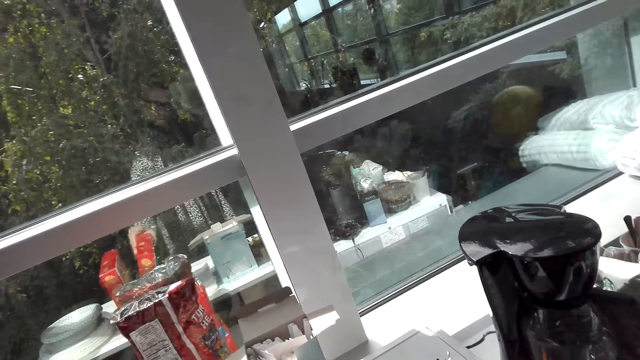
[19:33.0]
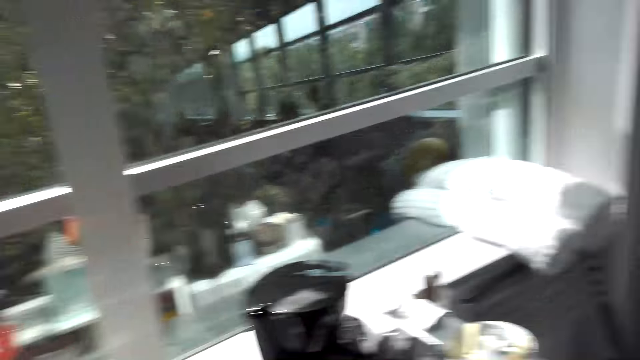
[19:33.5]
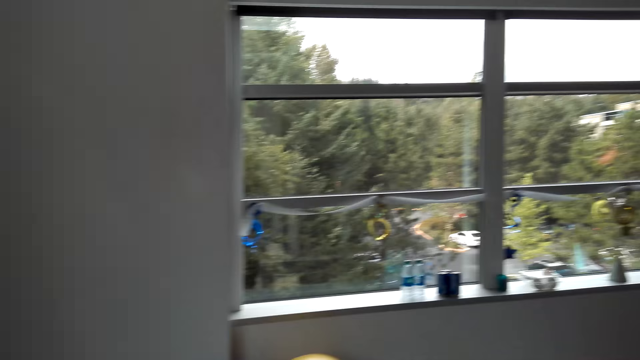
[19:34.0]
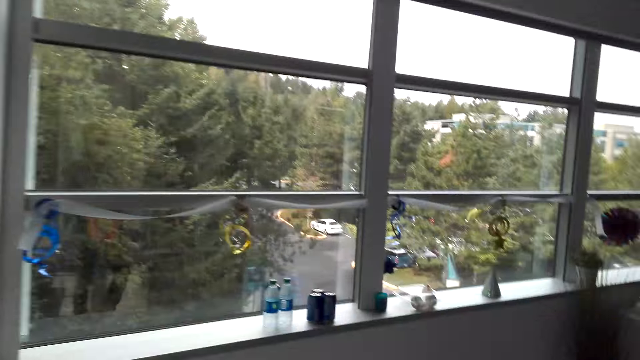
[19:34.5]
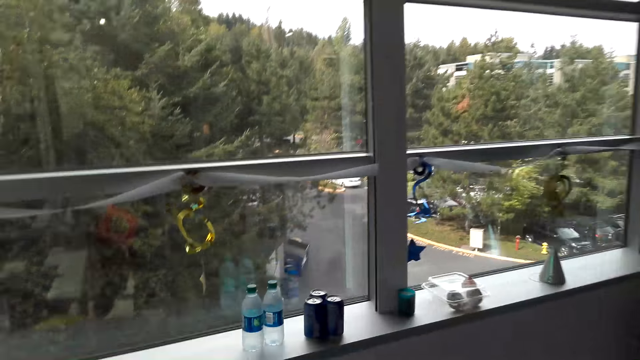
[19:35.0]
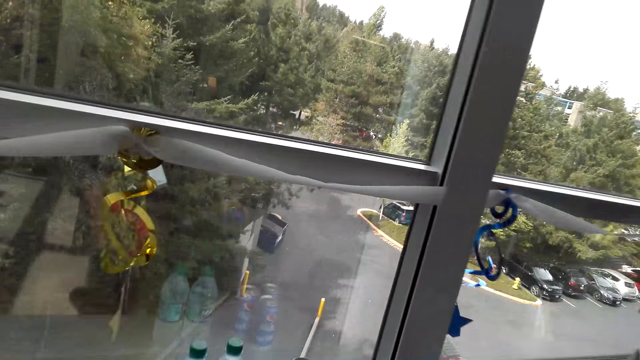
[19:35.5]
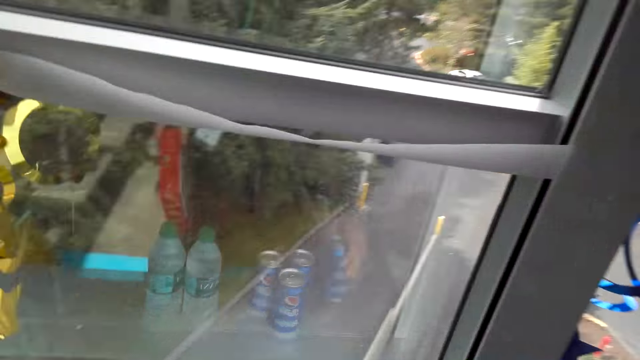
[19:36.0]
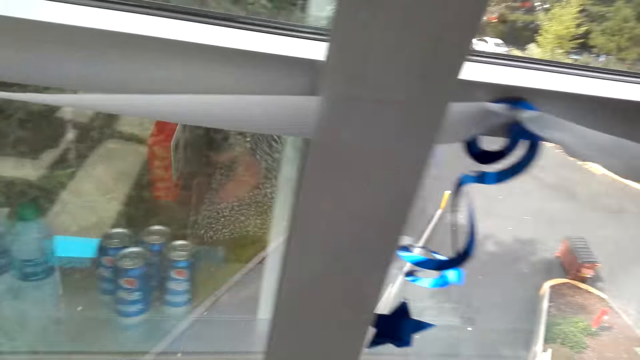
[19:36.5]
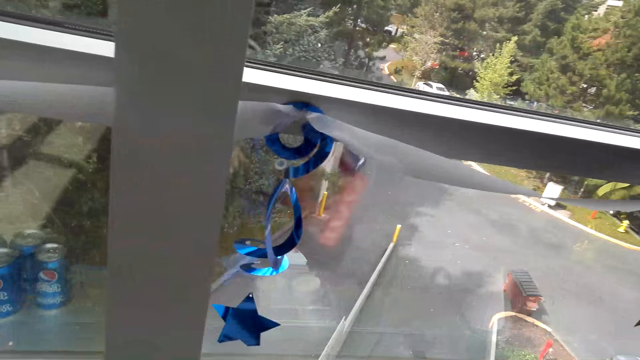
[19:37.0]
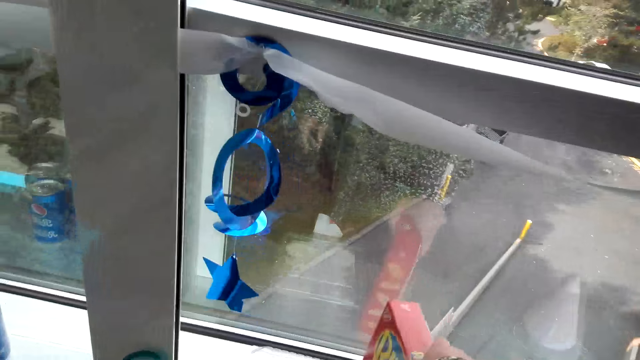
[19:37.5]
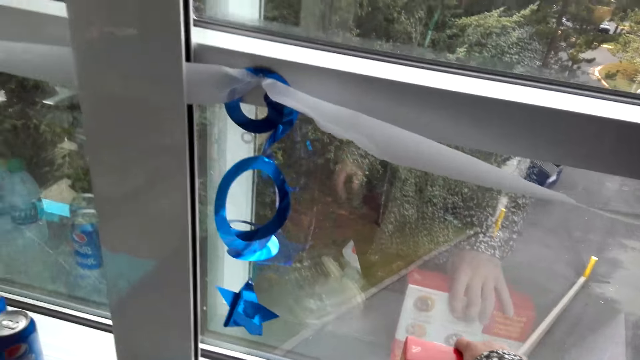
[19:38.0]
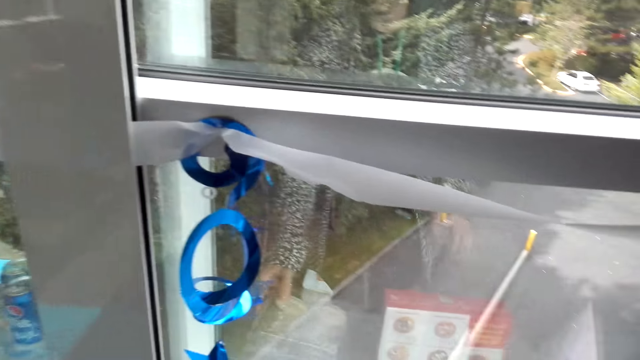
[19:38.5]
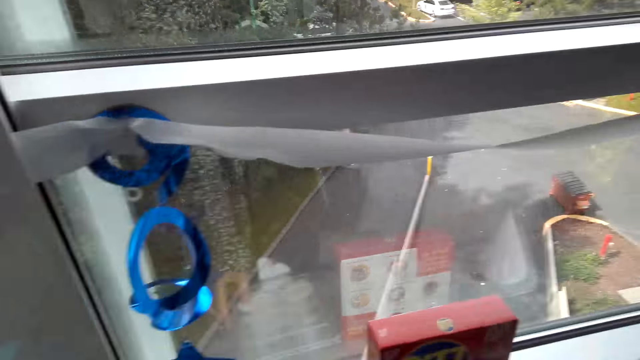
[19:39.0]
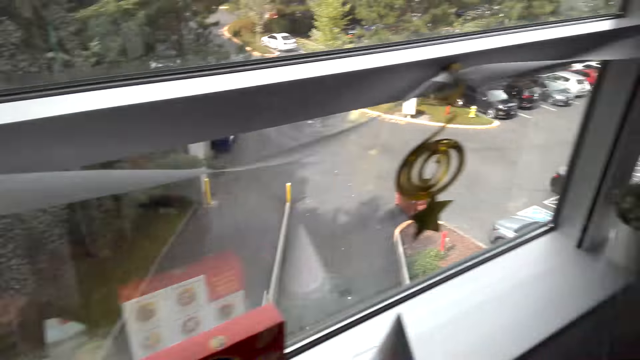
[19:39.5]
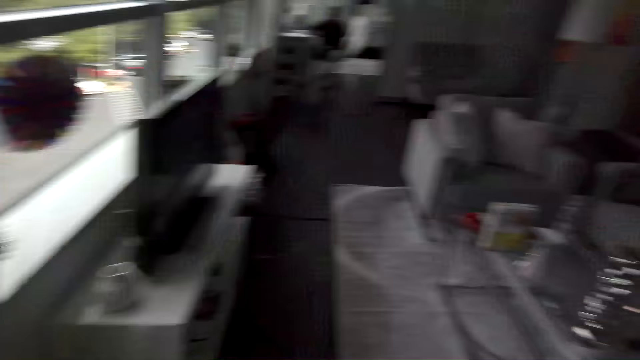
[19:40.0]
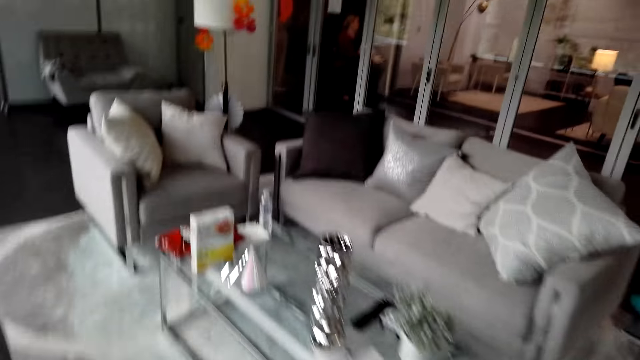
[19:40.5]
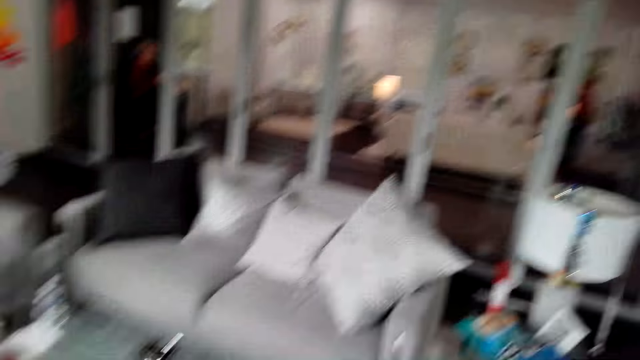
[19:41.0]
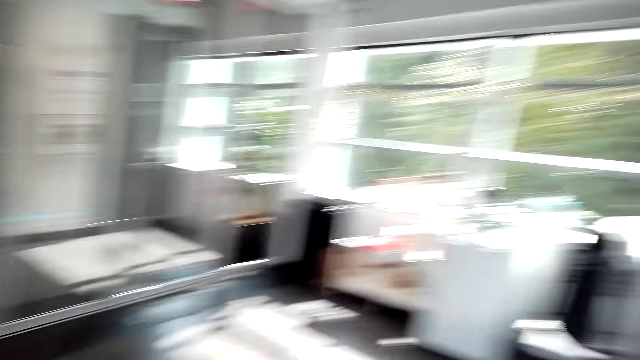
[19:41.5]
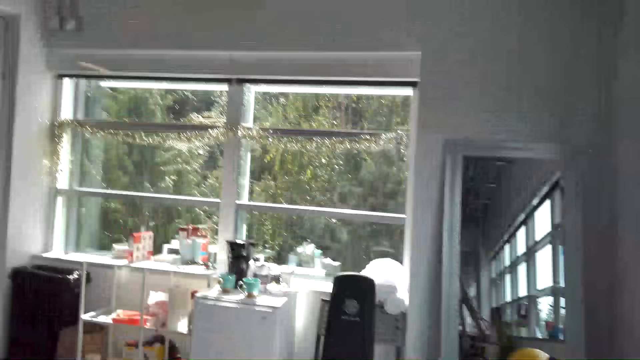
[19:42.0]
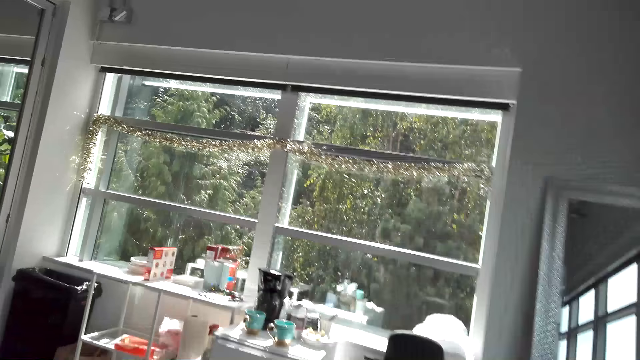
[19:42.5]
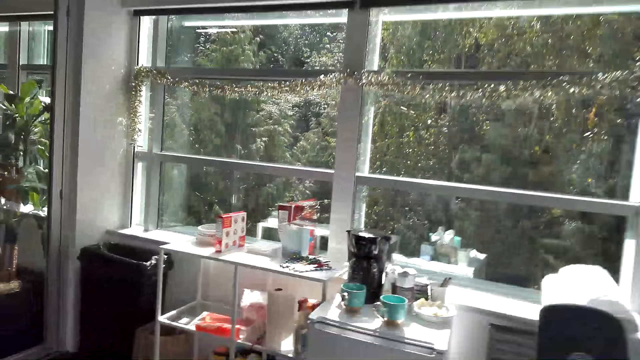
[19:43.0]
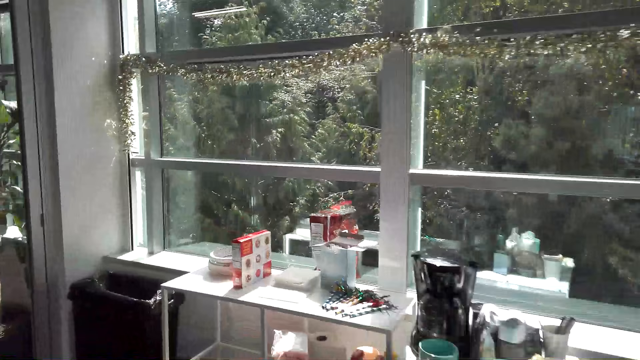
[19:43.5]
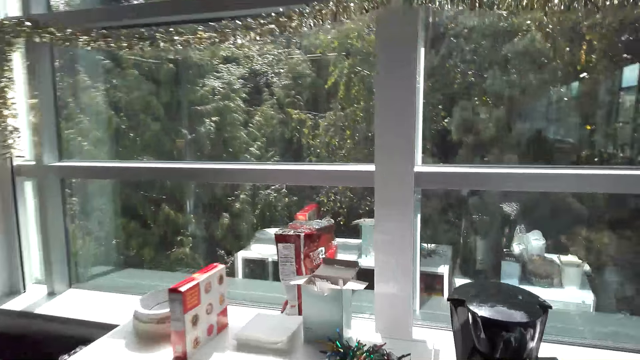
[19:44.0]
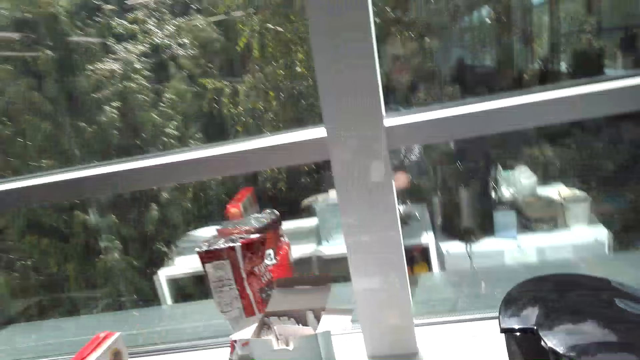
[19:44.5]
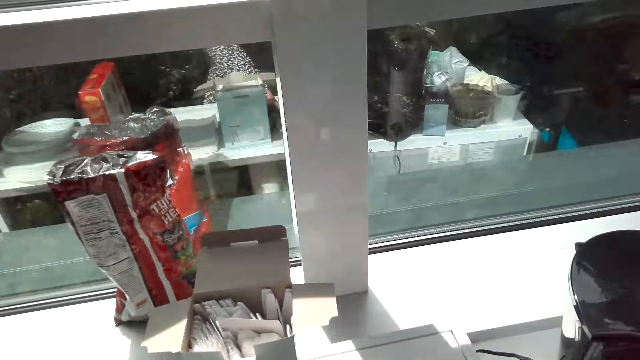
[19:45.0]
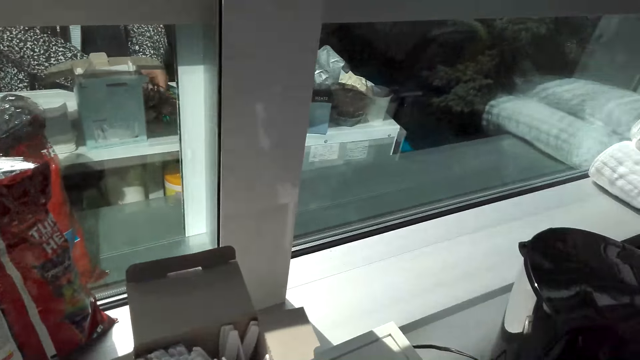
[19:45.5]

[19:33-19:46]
The camera wearer picks a box. They stand beside the window. They put the box on the window. They walk around.

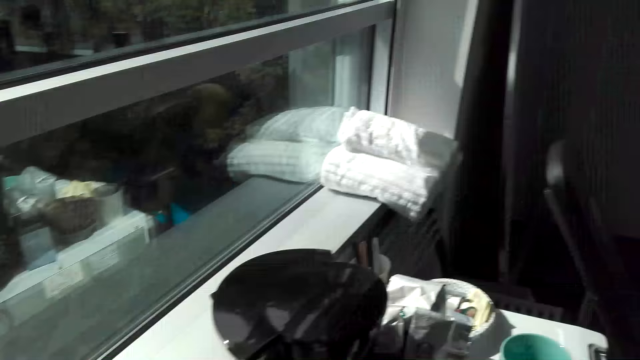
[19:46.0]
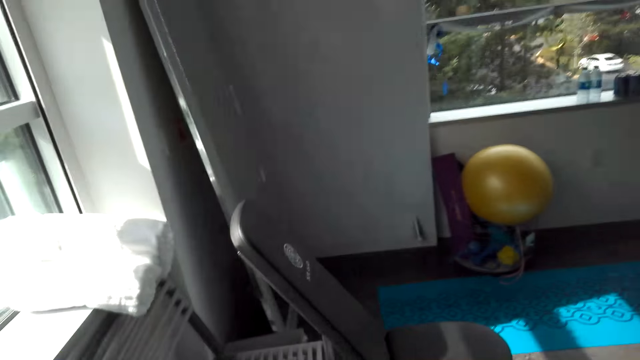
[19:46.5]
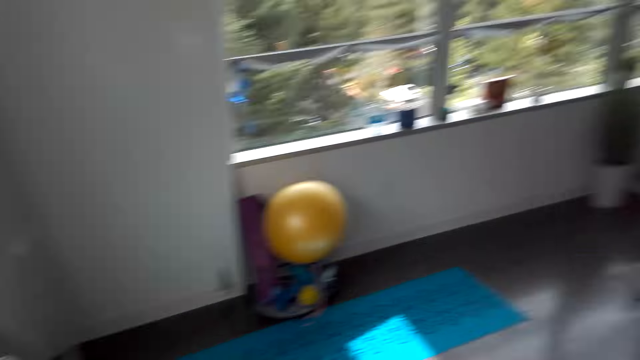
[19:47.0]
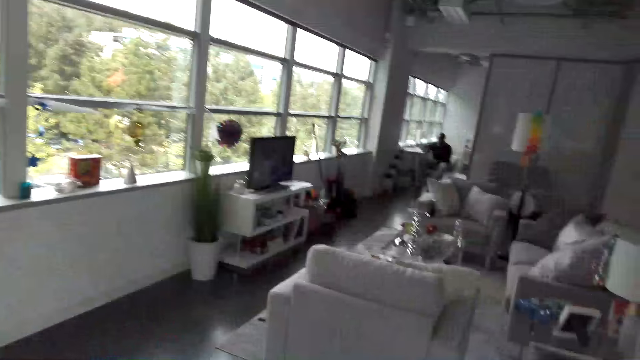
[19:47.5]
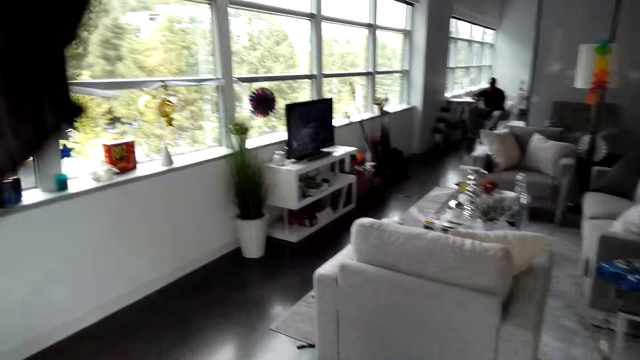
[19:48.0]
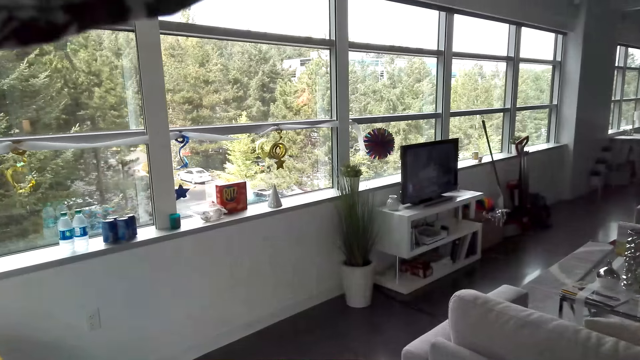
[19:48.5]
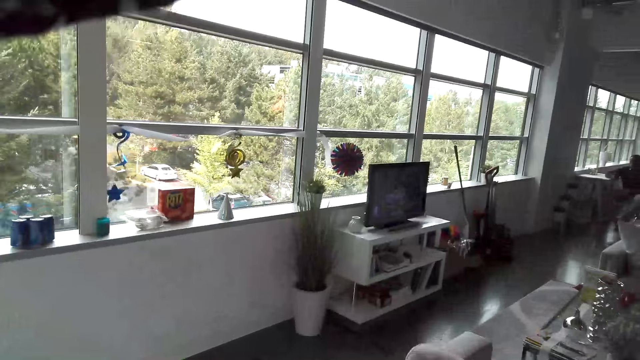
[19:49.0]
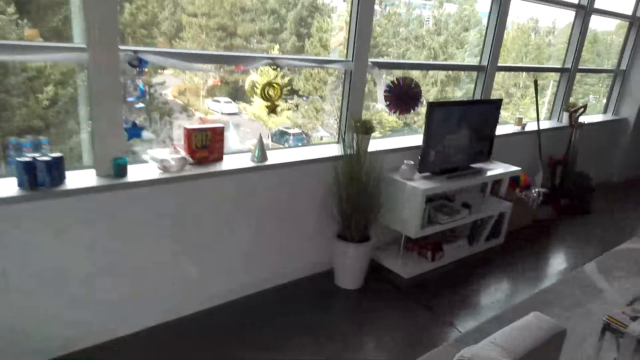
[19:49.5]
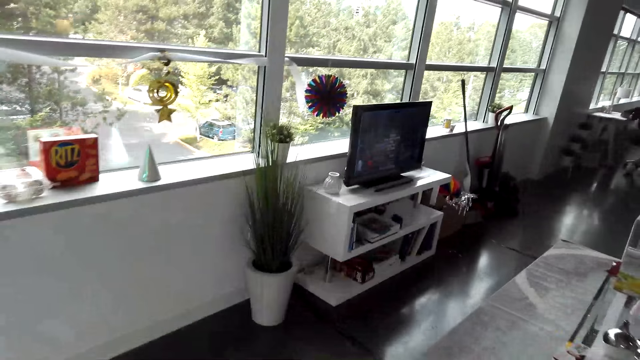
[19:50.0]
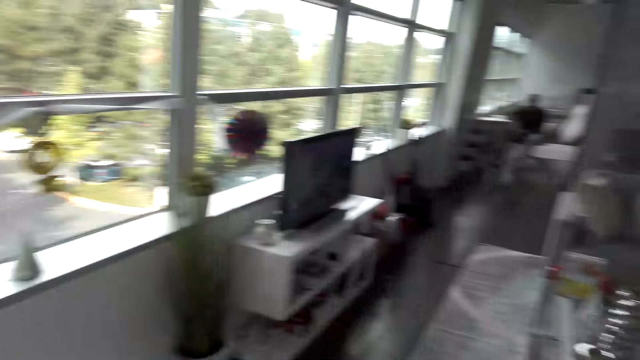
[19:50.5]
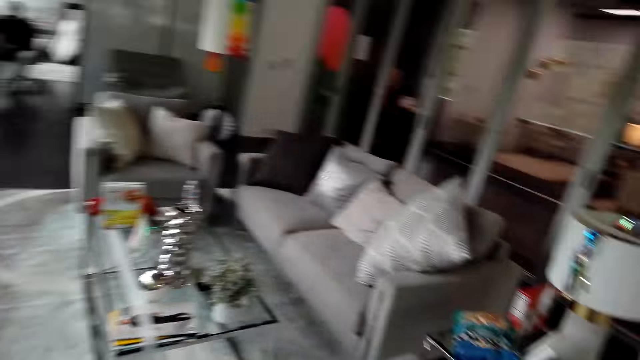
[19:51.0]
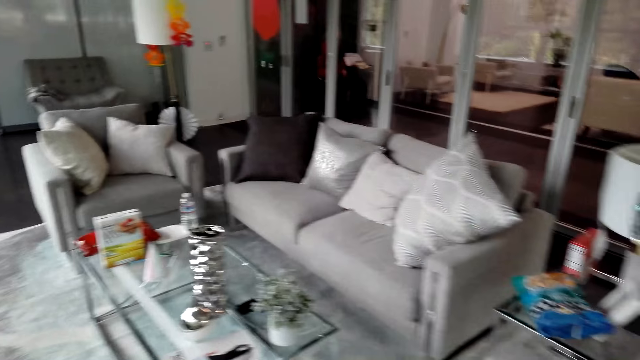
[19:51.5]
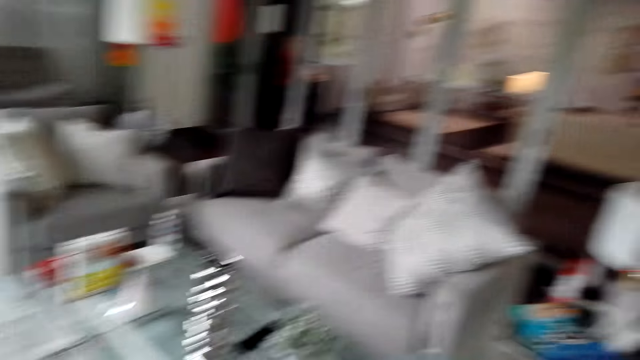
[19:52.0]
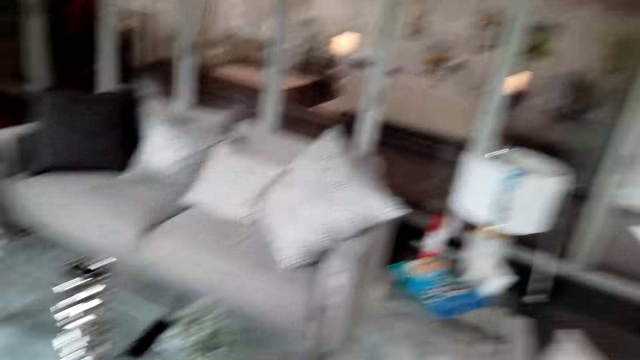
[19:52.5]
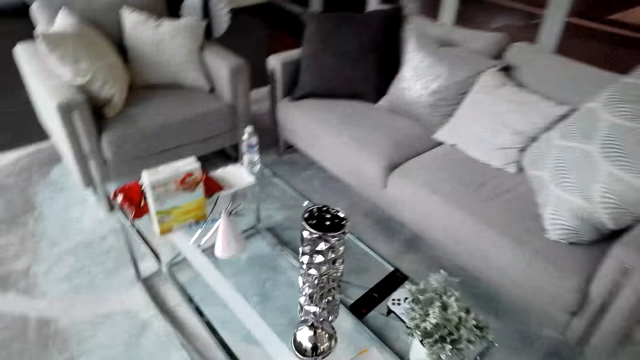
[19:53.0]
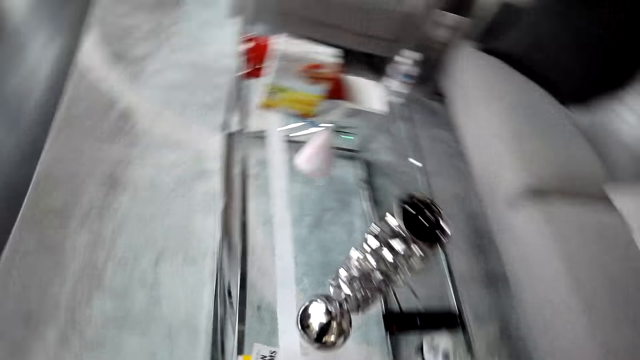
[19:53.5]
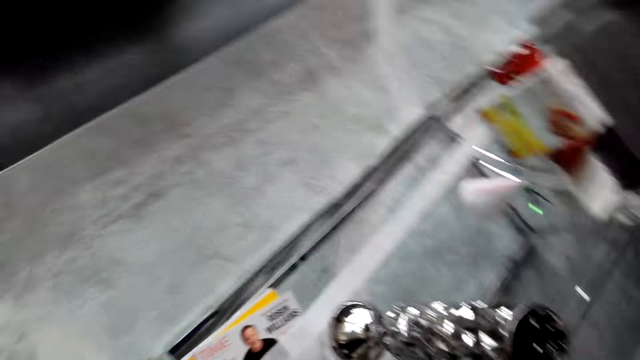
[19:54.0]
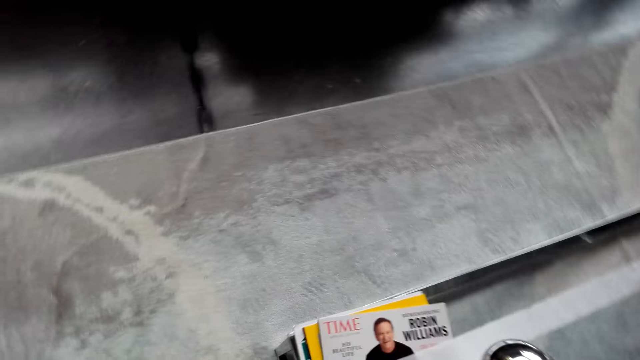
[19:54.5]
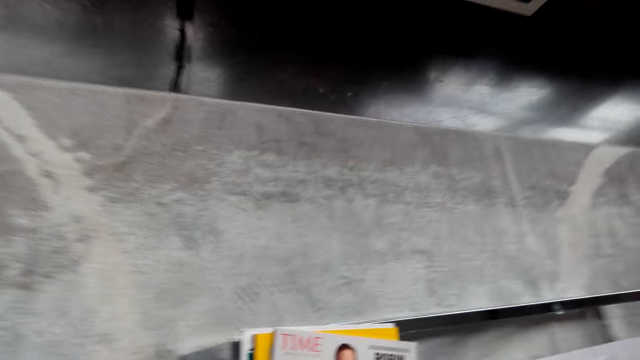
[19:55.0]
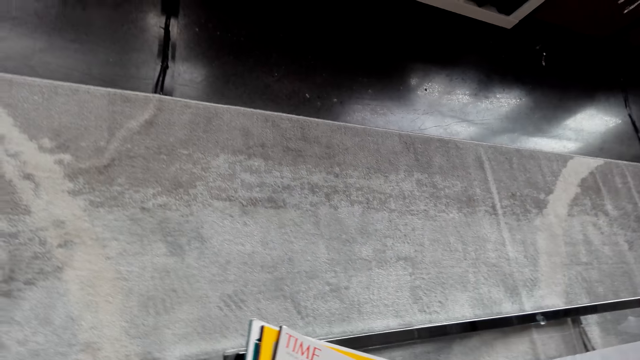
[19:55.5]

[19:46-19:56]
The camera wearer raises the right hand. They walk in the house. They pick books from the table.
